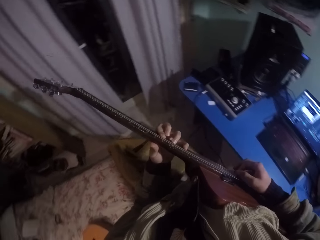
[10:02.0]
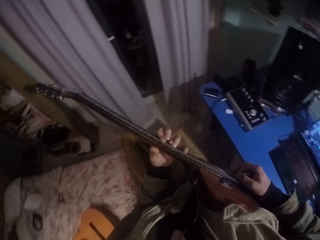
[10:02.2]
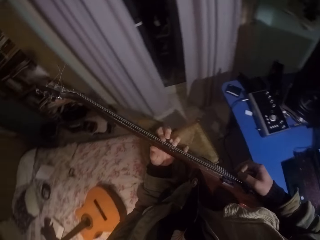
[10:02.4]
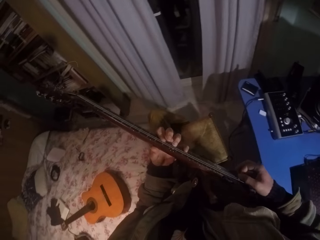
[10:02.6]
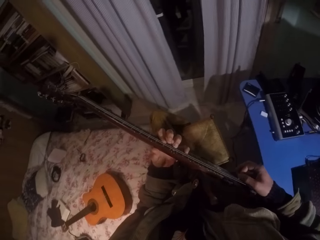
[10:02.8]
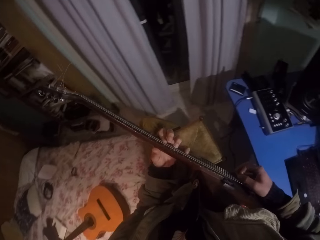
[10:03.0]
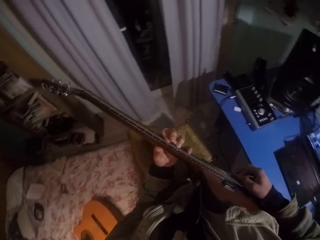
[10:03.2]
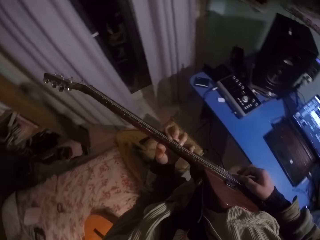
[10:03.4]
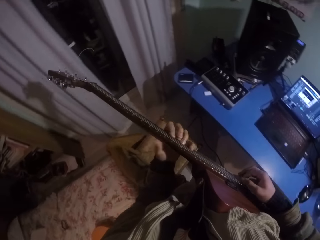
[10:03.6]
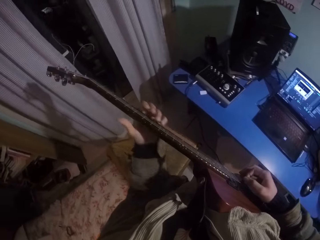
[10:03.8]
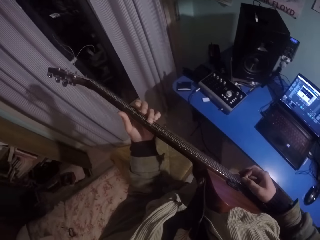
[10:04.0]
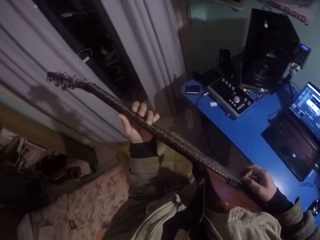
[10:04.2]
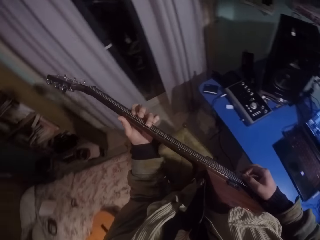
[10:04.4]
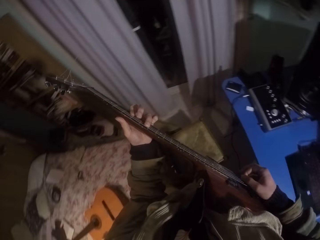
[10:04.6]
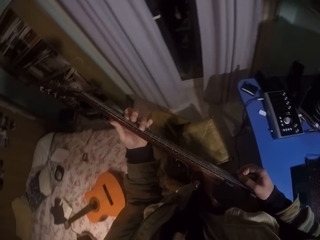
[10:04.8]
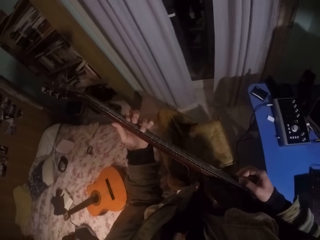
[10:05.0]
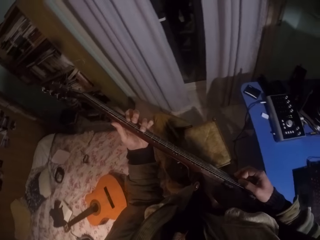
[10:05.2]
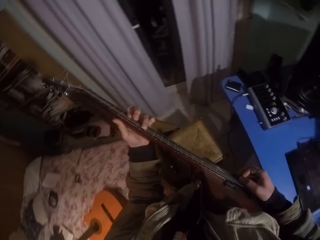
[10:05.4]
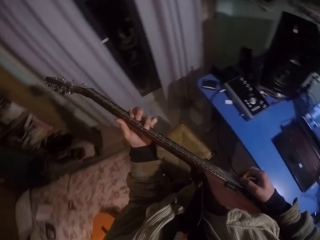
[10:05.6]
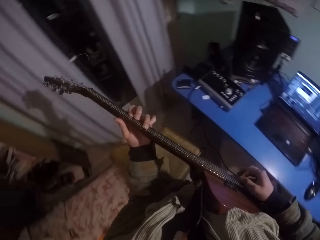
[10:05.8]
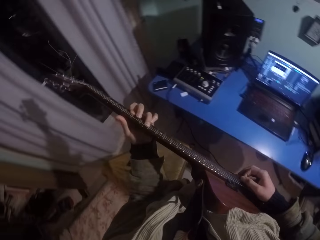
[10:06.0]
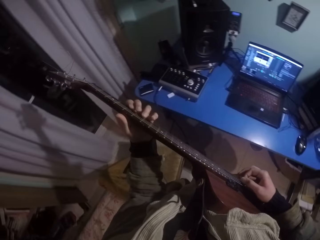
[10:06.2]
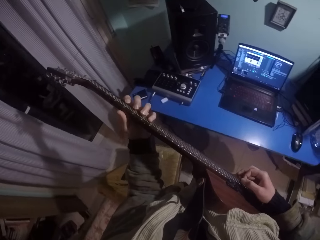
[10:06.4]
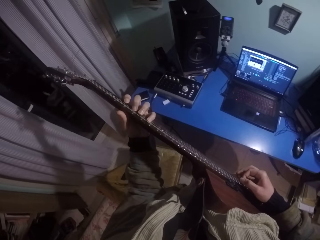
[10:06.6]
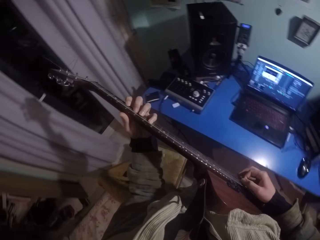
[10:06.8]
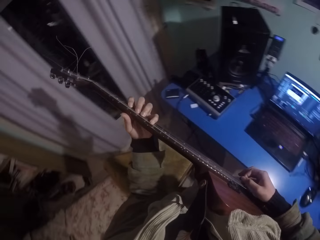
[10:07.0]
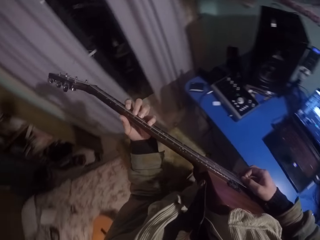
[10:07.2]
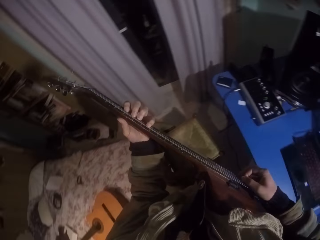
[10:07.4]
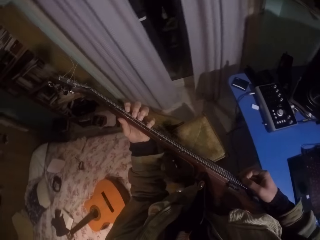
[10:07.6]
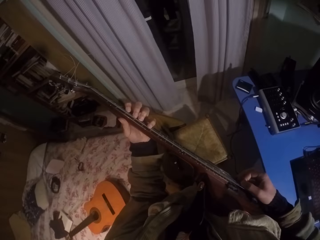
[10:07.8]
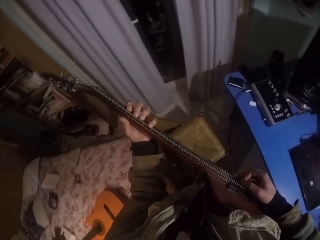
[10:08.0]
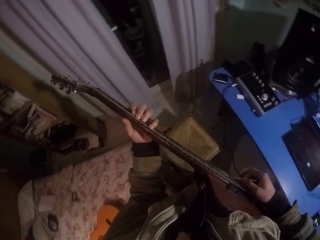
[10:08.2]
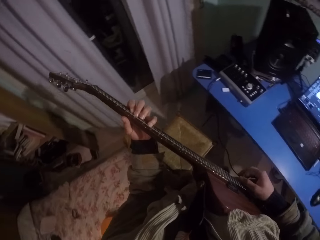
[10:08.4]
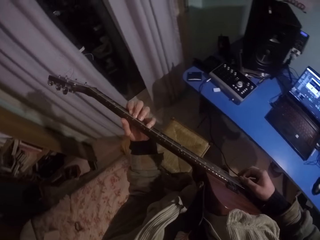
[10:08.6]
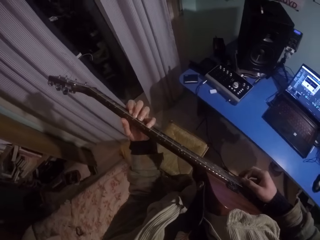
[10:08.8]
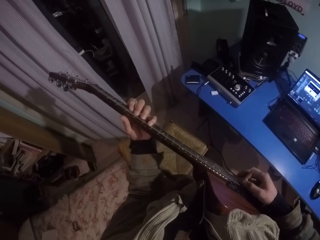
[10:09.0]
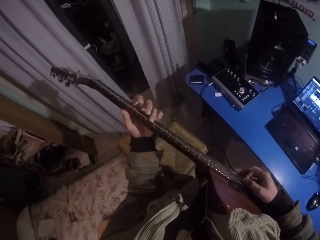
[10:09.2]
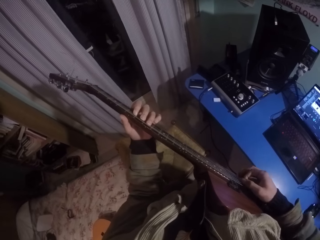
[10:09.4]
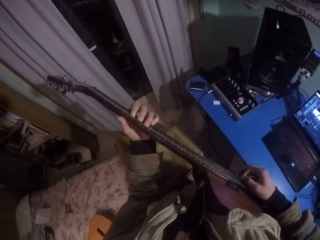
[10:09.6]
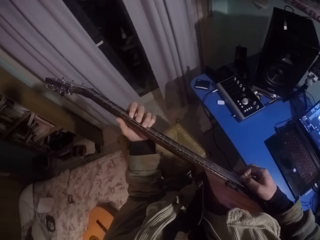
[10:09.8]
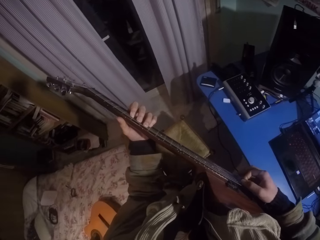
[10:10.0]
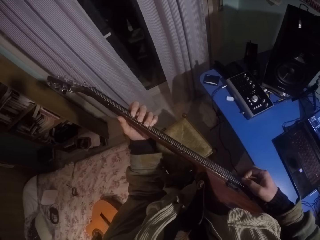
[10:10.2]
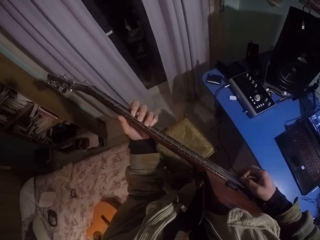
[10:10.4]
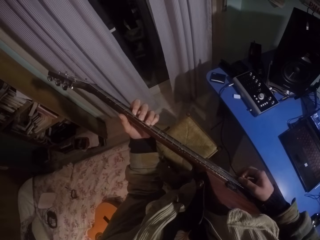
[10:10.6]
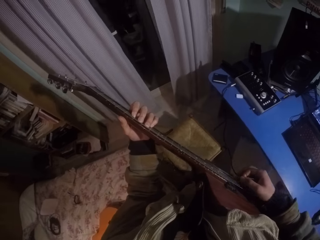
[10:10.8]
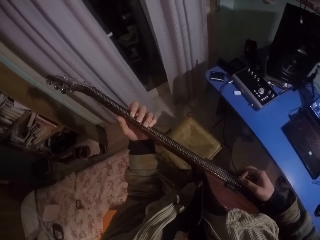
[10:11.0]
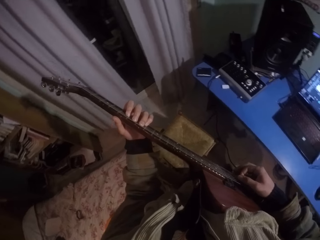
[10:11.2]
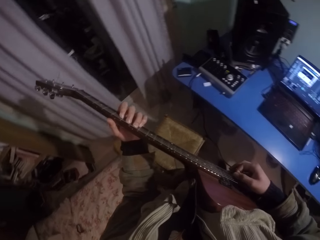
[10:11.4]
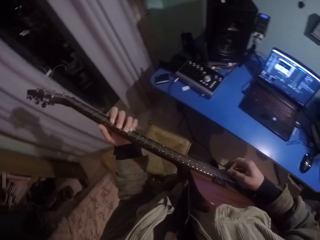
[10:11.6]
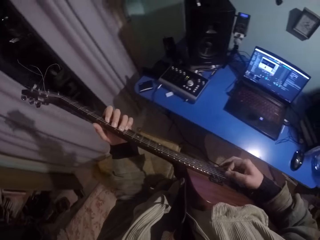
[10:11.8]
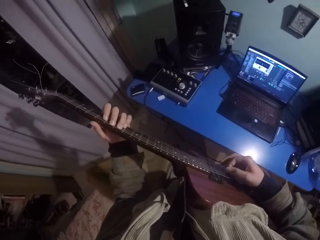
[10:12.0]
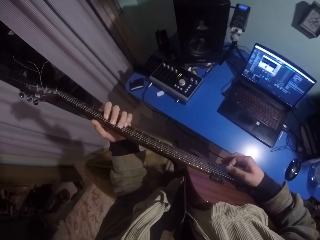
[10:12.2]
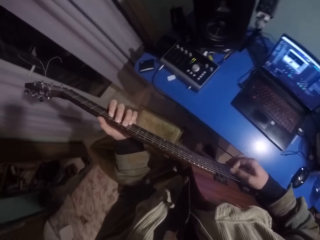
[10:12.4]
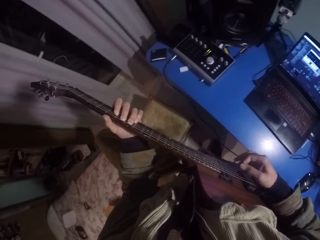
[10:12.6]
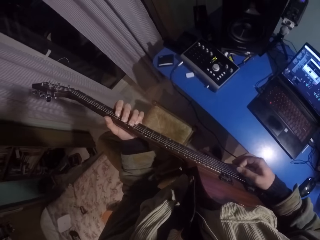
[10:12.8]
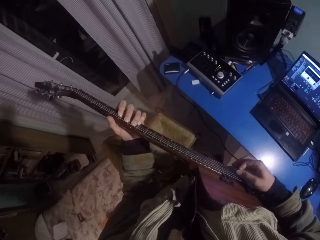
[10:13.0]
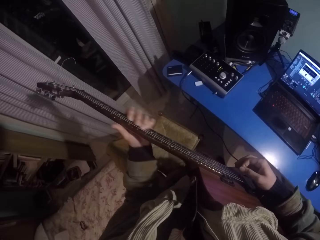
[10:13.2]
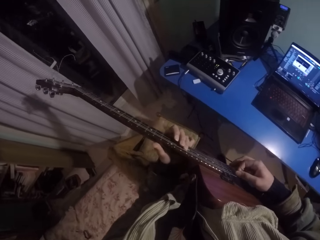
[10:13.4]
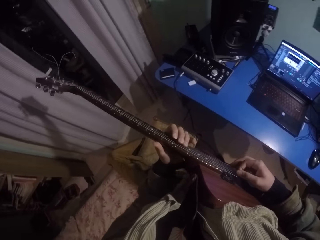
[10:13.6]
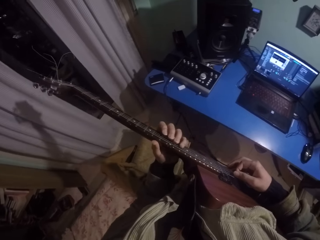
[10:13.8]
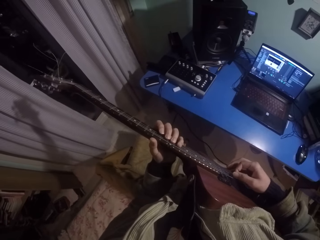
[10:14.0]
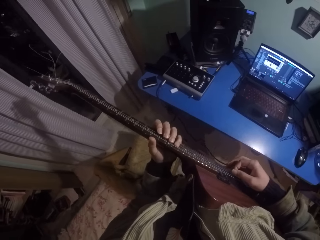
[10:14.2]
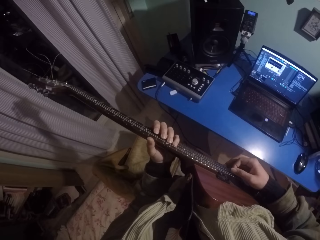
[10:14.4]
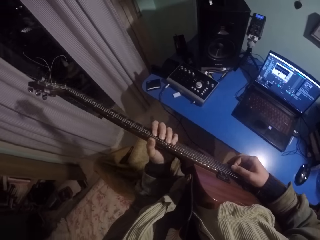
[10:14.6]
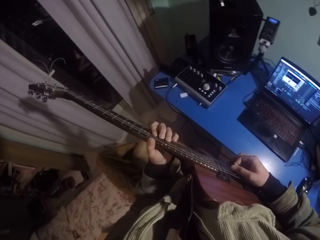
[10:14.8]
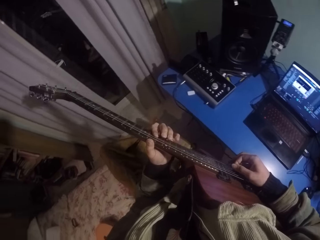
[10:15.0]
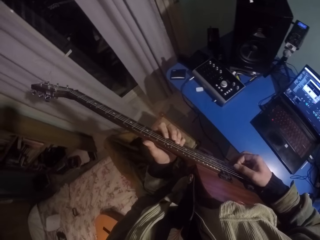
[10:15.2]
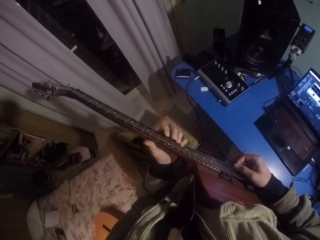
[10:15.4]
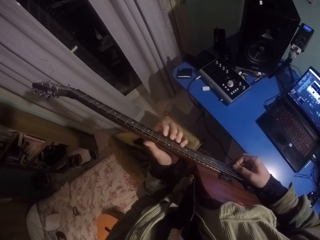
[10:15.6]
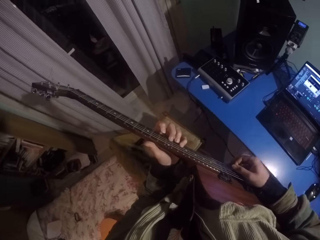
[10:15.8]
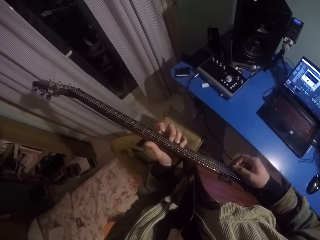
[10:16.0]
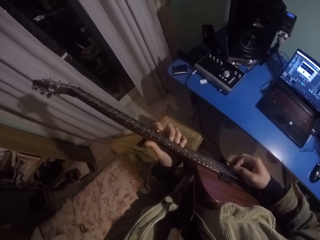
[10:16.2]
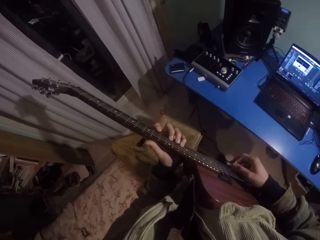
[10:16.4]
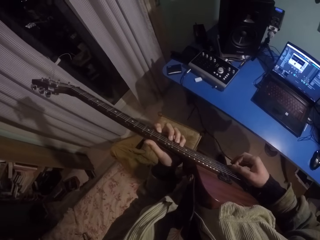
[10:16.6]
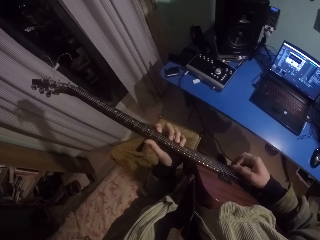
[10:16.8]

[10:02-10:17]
The camera wearer moves the left hand up the guitar and presses the strings of the guitar with the left hand. They move the left hand down the guitar and press the strings of the guitar with the left hand.

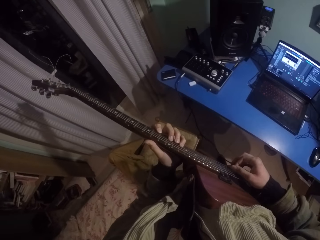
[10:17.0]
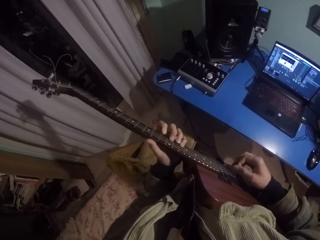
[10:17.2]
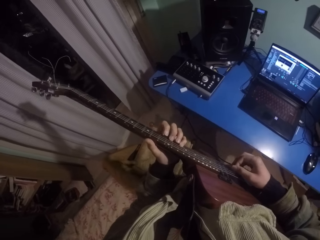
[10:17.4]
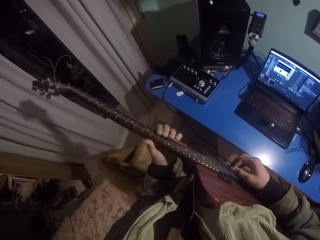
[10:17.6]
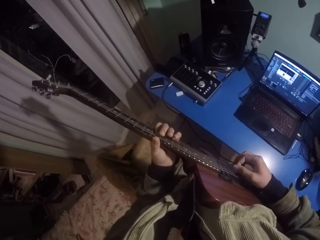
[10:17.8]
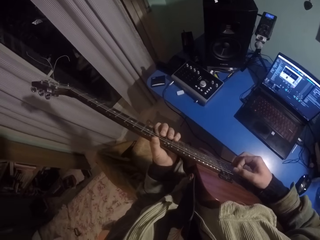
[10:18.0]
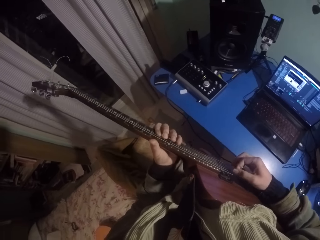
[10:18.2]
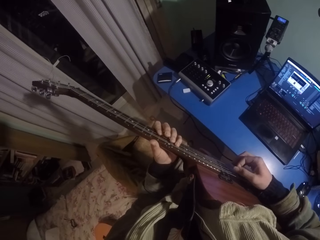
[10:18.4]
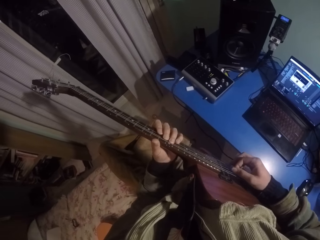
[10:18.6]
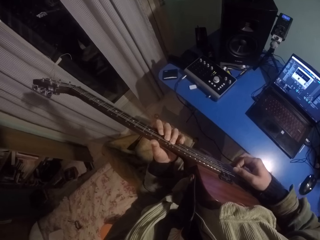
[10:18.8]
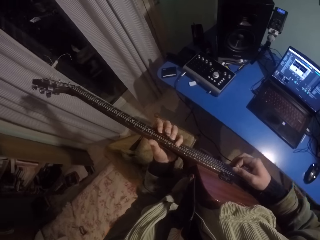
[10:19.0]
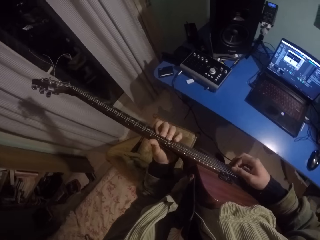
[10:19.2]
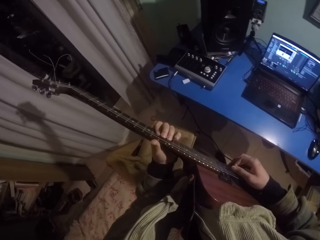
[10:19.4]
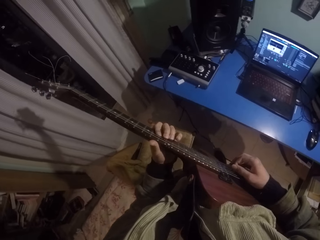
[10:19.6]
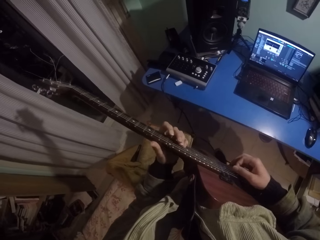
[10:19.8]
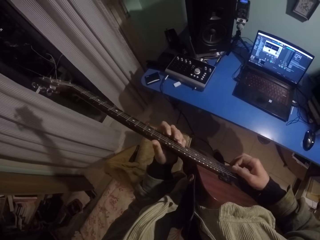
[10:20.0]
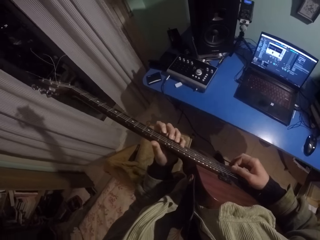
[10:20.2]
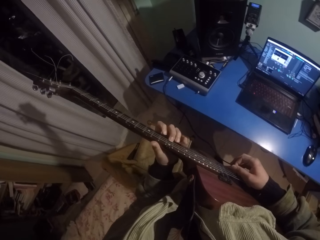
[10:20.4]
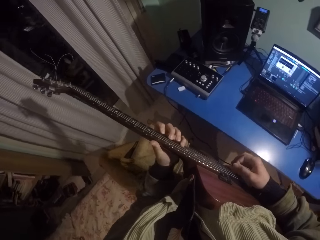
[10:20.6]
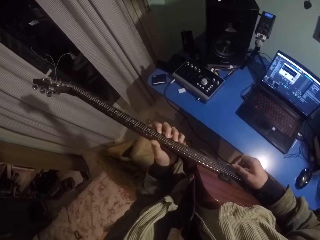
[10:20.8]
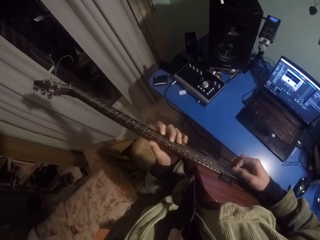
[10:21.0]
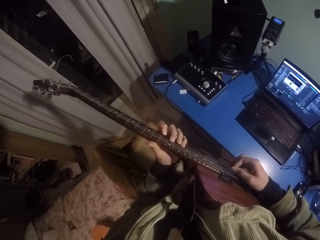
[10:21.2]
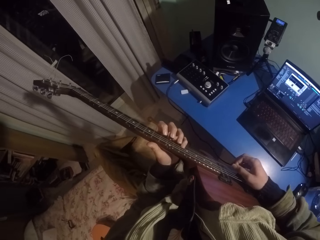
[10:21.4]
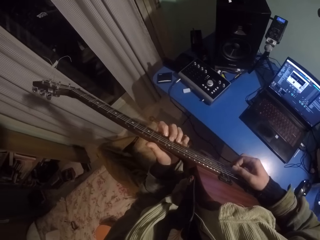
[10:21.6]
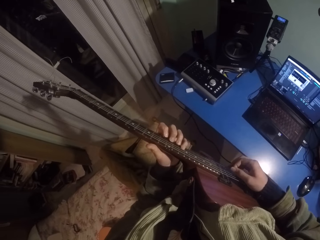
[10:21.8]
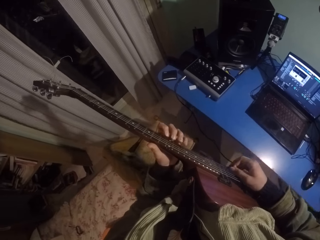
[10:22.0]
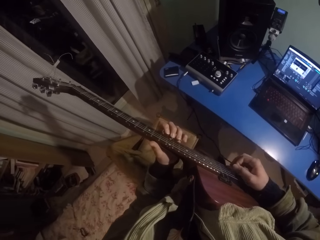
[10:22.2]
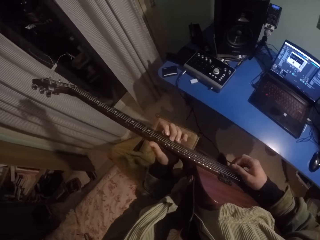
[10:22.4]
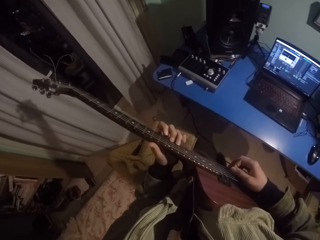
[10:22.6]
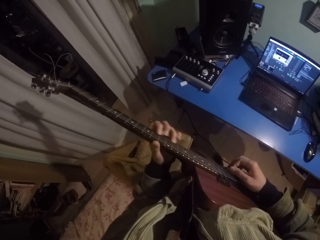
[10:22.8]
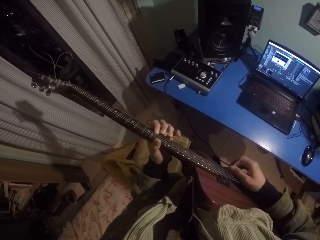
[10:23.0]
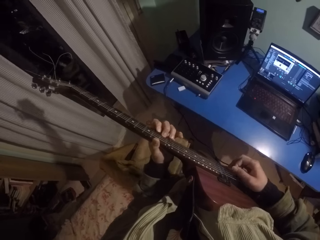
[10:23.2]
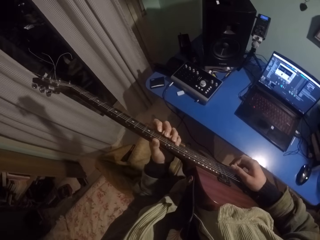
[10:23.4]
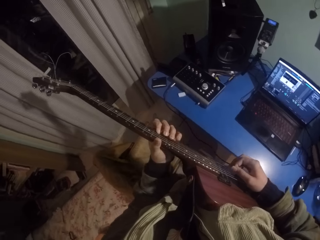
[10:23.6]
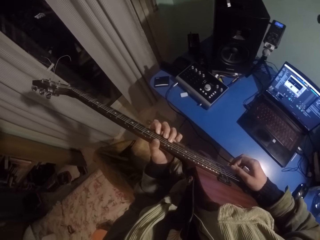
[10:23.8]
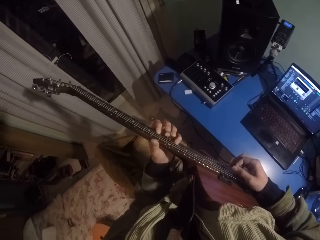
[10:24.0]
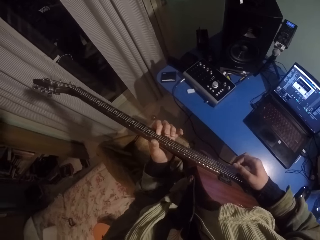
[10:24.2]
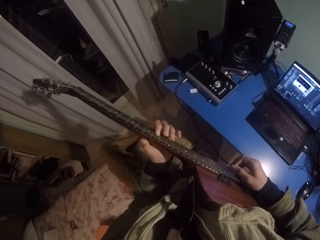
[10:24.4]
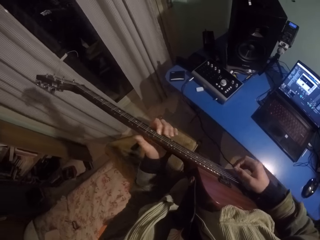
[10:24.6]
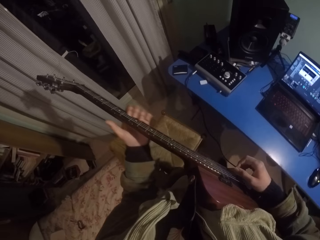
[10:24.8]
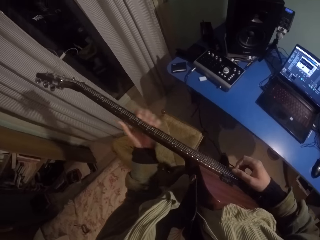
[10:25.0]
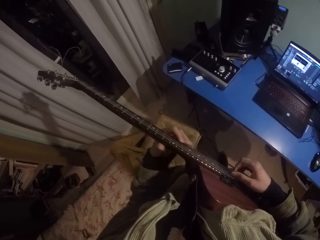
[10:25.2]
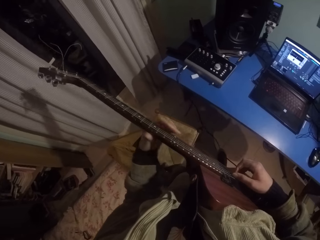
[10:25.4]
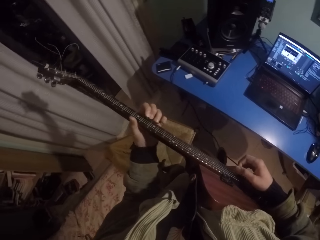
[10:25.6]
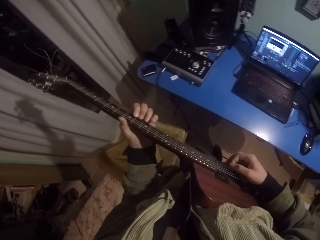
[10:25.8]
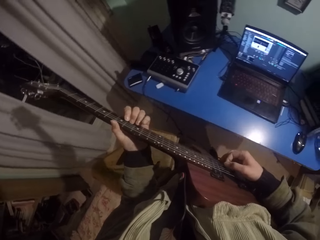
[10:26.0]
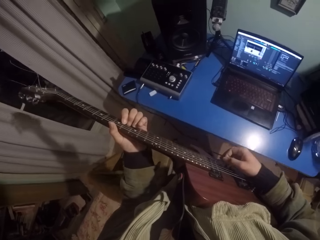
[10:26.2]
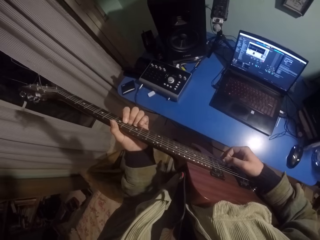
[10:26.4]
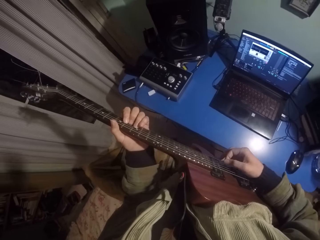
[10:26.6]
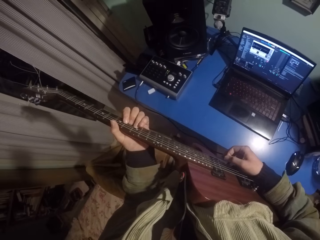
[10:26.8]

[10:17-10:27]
The camera wearer moves the left hand up the guitar and presses the strings of the guitar with the left hand. They move the left hand down the guitar. They move the left hand up the guitar and press the strings of the guitar with the left hand.
